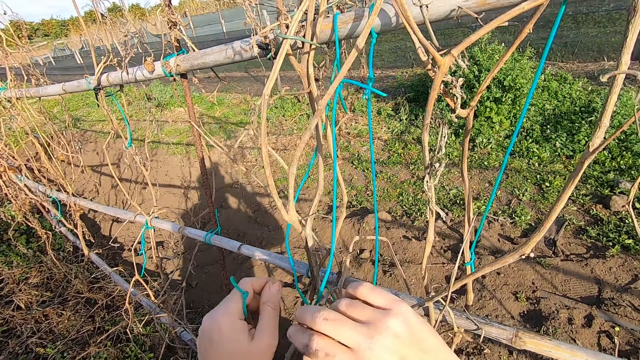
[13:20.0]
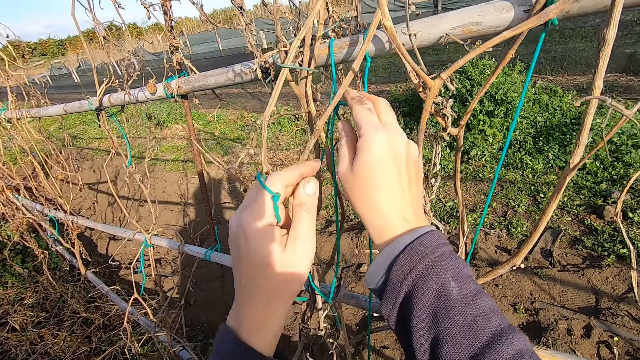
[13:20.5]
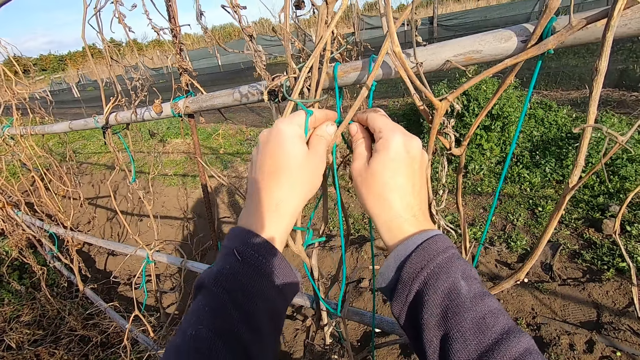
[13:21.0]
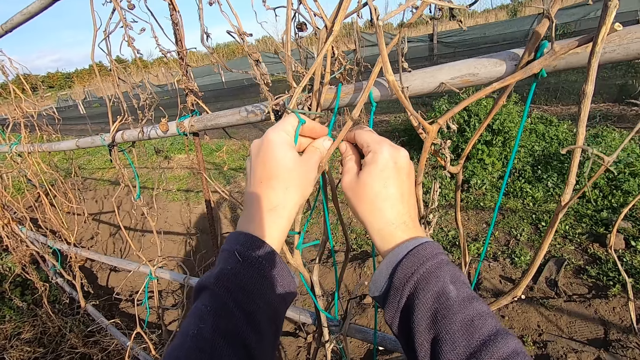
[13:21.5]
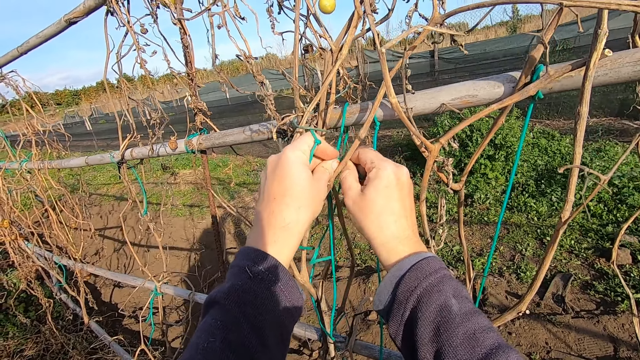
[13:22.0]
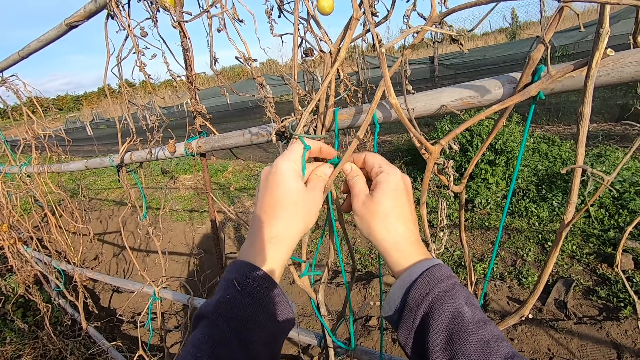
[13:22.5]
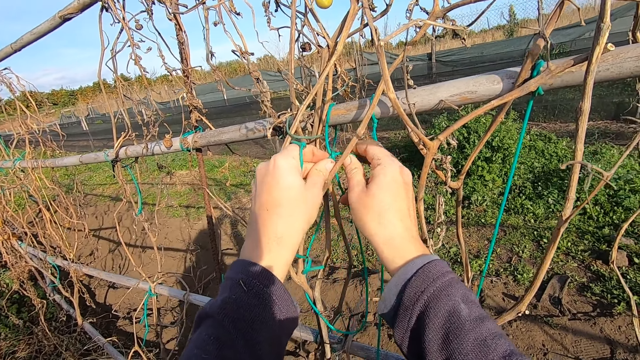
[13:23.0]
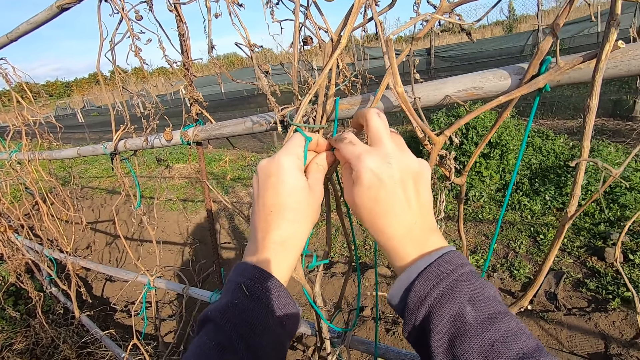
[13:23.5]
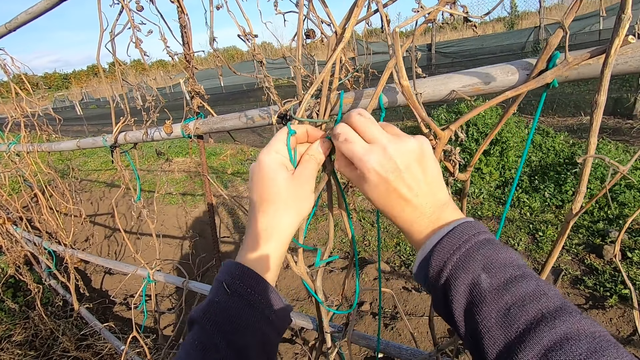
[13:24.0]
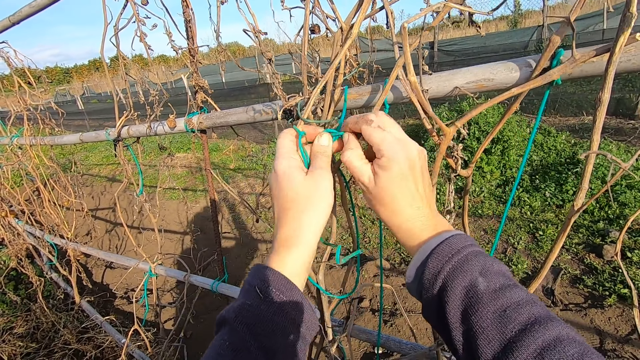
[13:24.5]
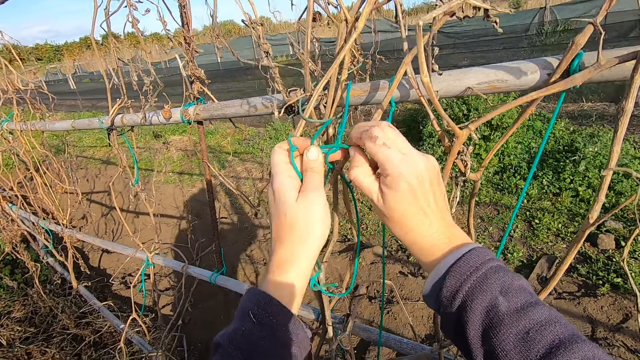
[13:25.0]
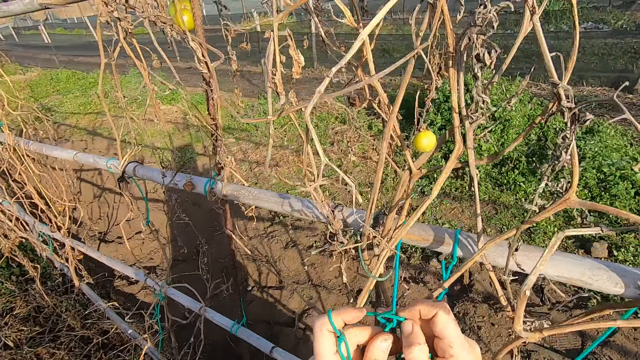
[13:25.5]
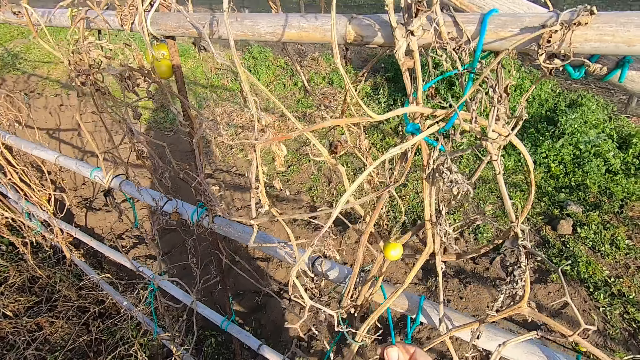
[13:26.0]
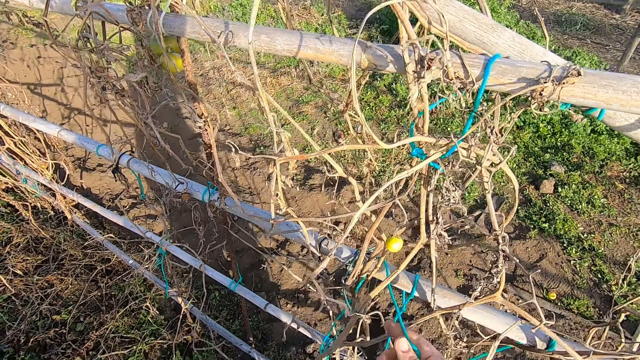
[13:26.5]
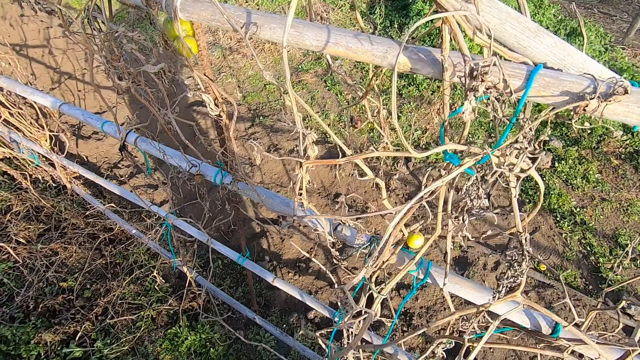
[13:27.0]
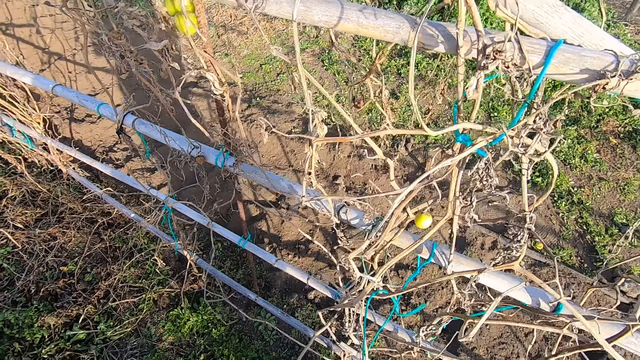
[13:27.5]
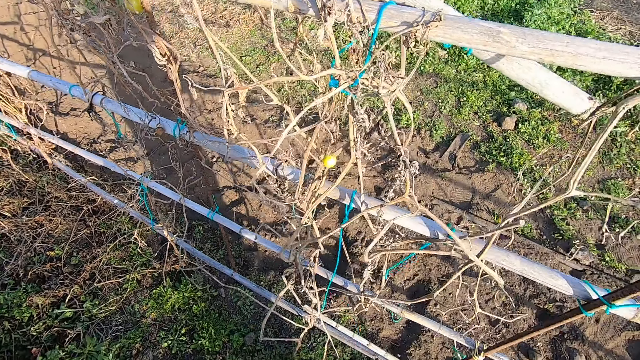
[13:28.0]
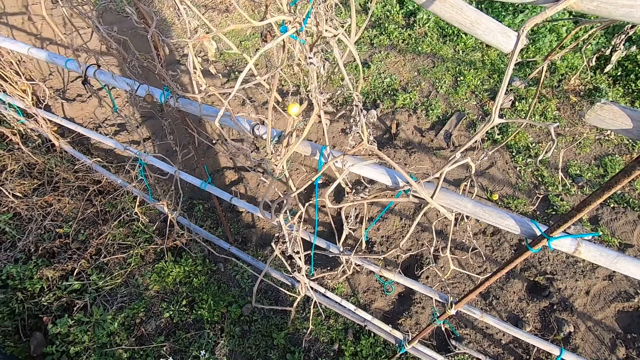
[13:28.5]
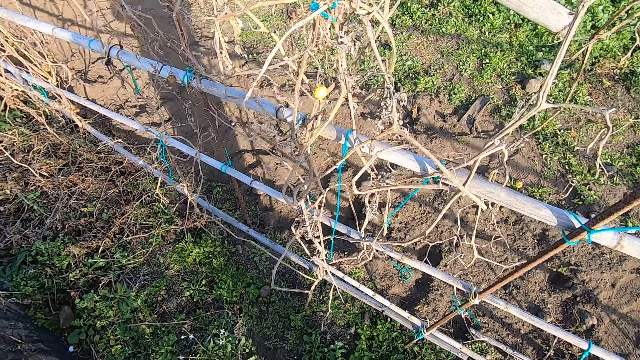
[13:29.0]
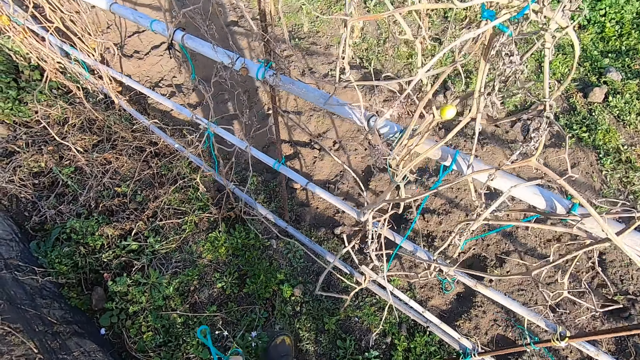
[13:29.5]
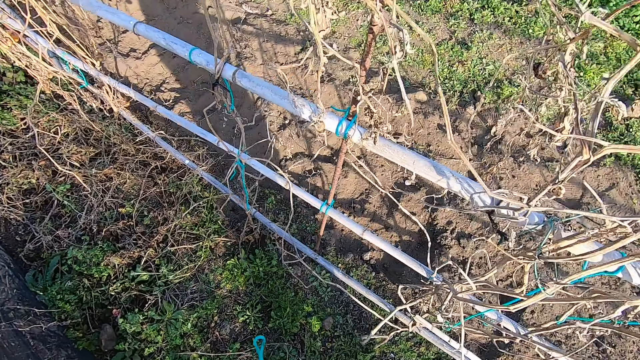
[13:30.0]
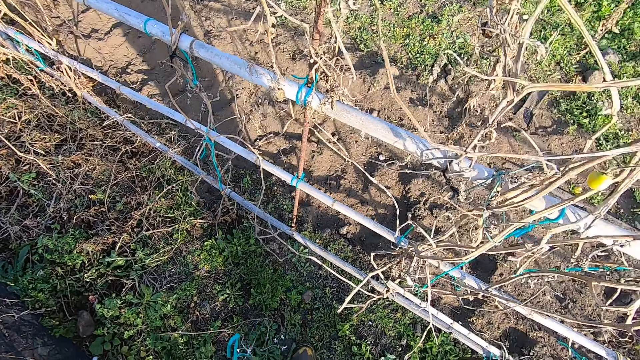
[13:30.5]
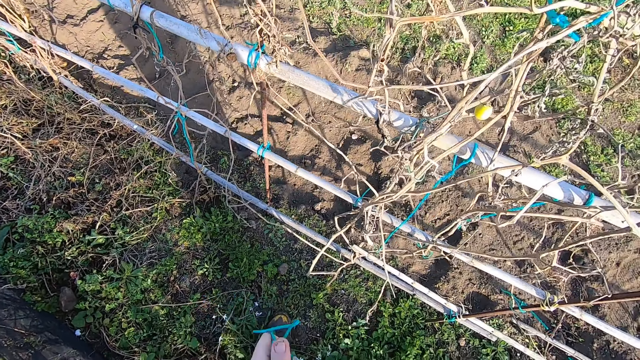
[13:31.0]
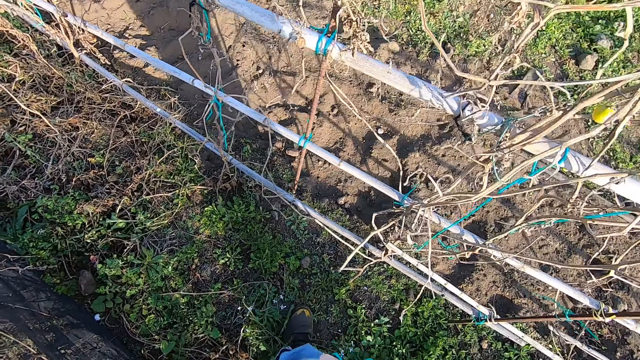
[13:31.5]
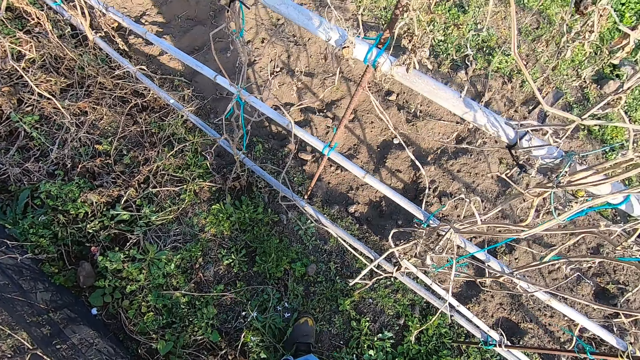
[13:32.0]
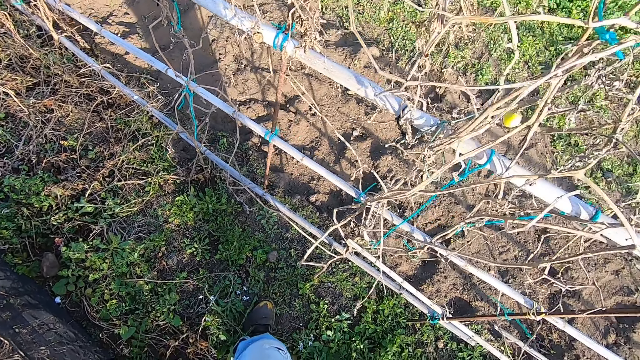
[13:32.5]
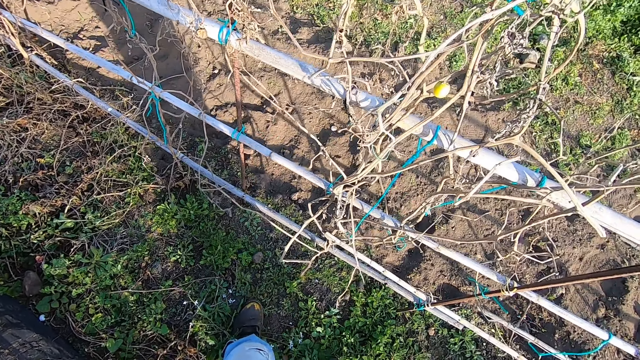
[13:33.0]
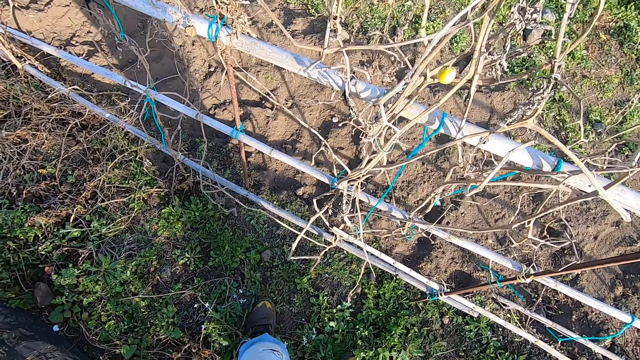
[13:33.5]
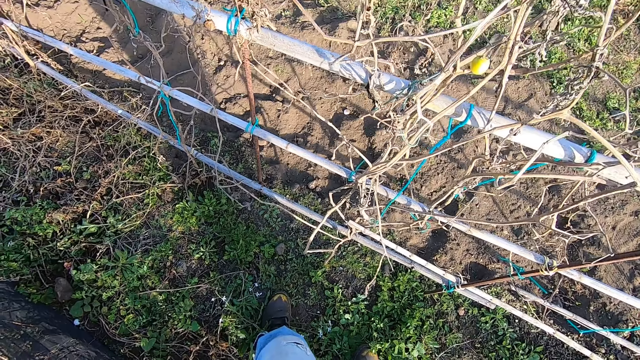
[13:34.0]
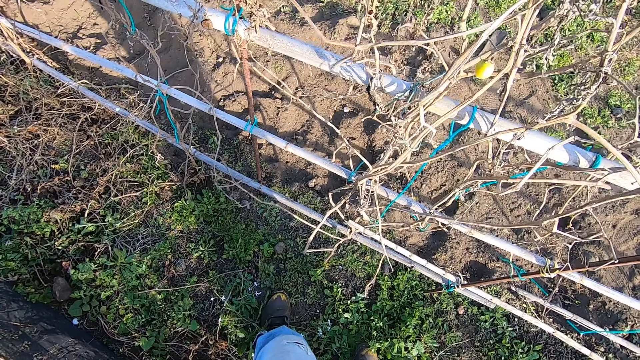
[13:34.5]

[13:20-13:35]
The camera wearer unties a plastic cable. They look around, pull the plastic cable, walk around, fold the plastic cable and look around. They put the rope into the pocket.

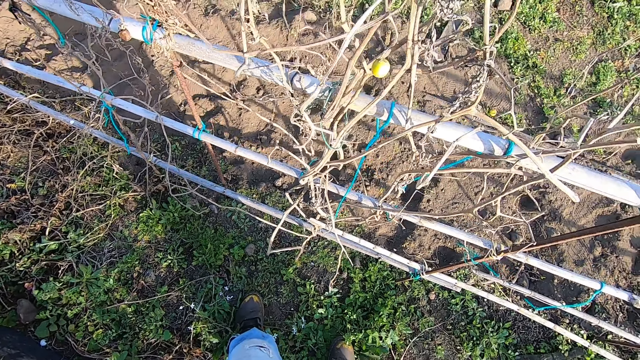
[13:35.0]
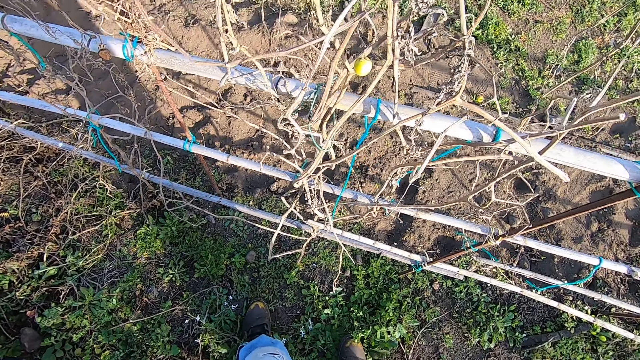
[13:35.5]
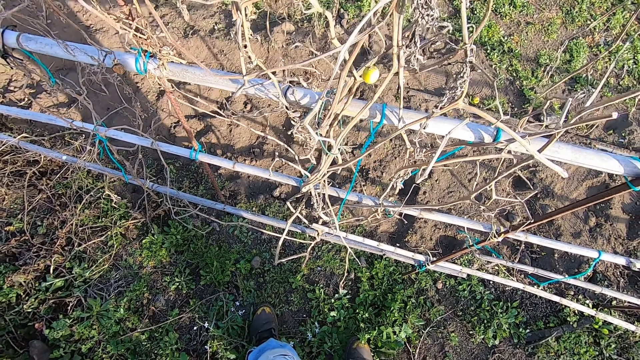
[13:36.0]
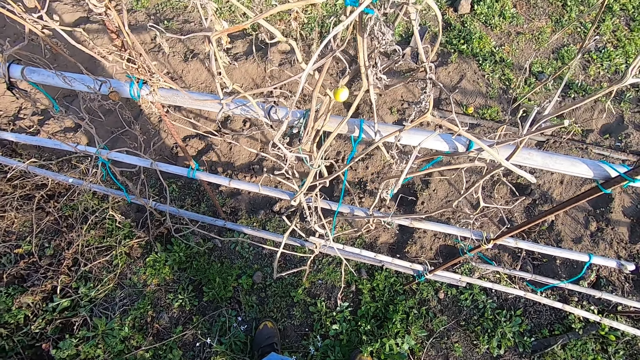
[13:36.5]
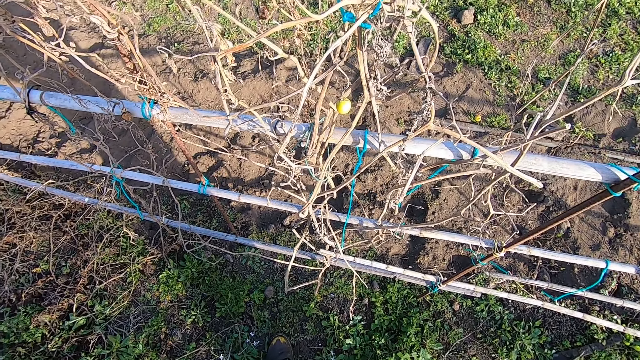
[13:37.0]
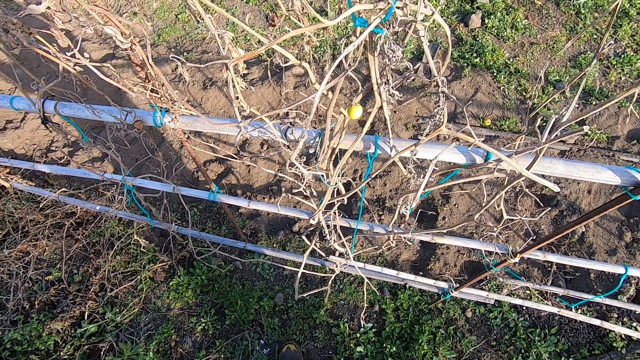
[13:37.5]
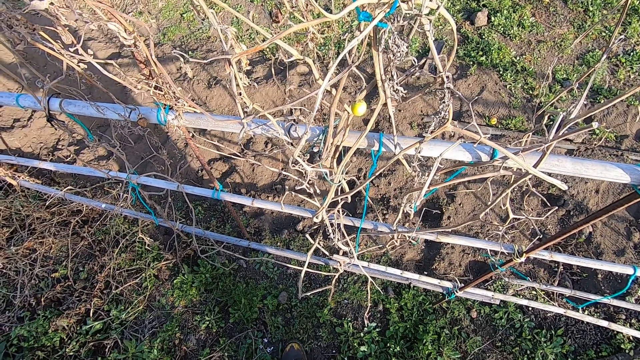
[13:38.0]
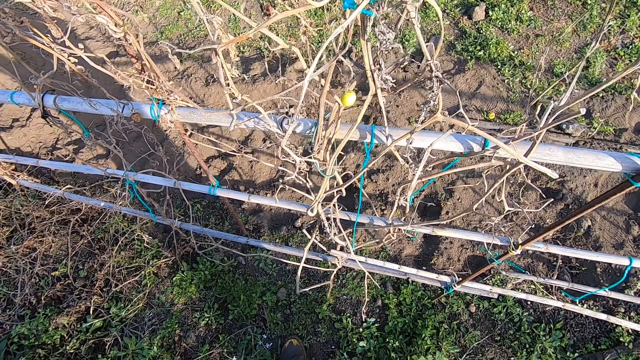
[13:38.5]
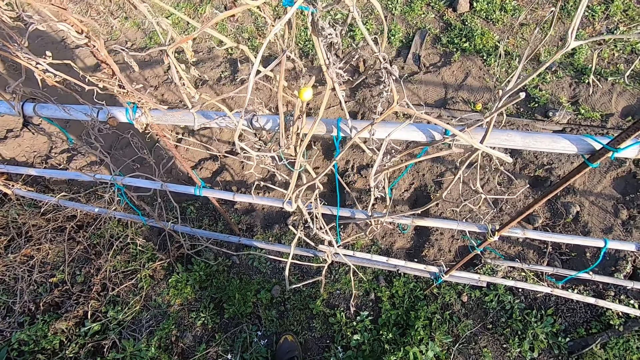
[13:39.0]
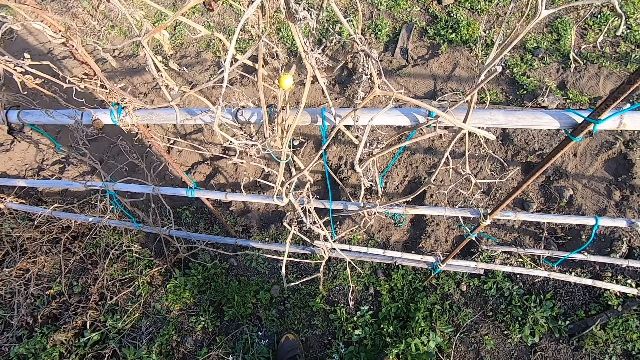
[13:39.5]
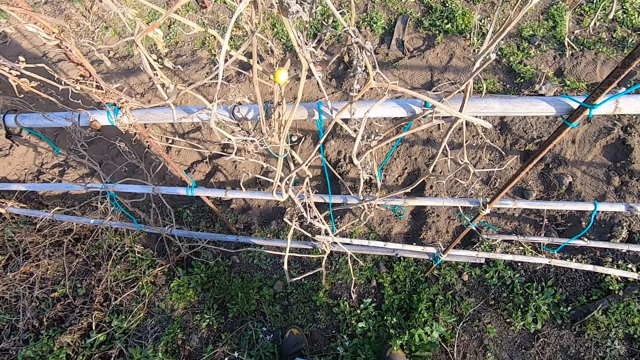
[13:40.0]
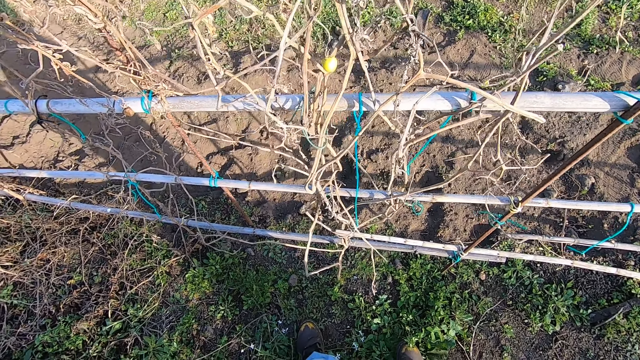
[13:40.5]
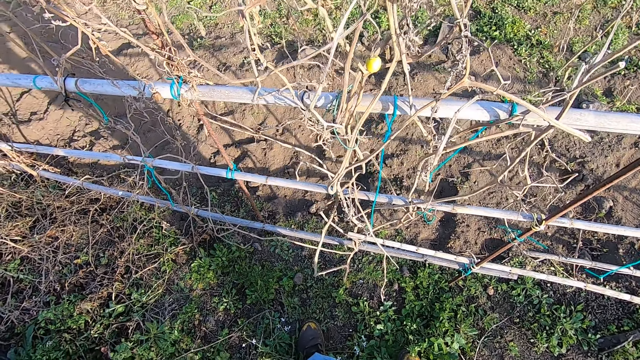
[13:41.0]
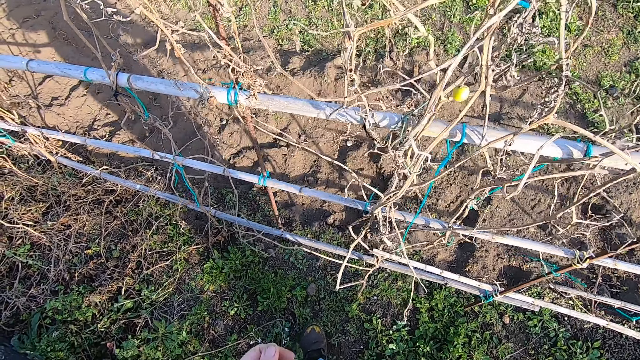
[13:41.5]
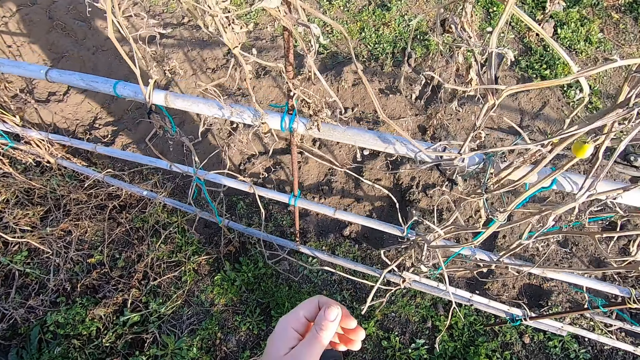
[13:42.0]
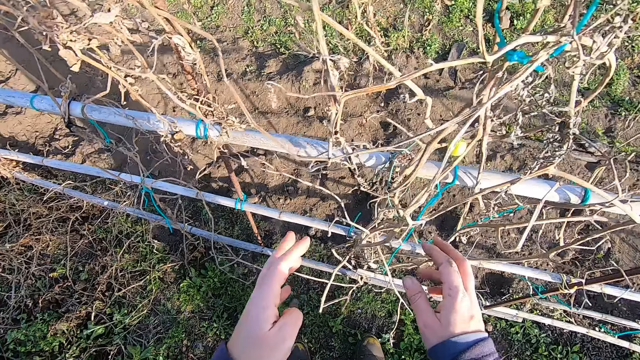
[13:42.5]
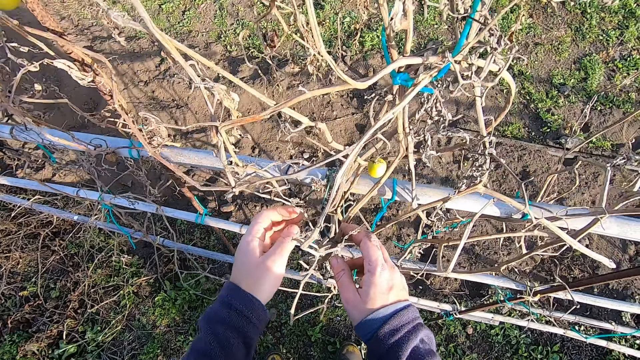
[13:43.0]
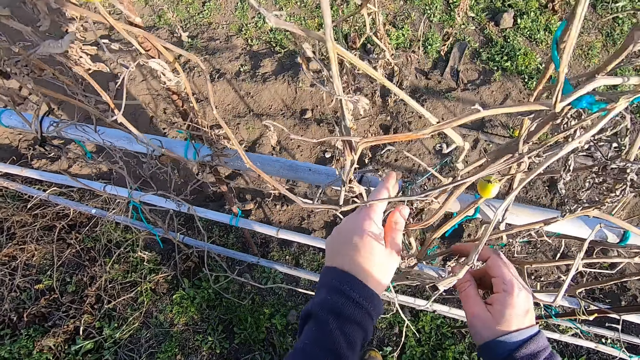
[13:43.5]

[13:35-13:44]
The camera wearer moves forward.
